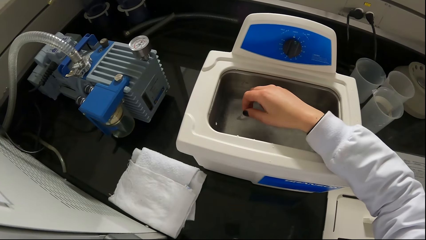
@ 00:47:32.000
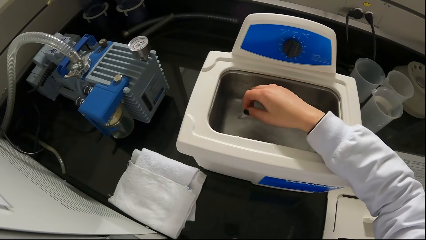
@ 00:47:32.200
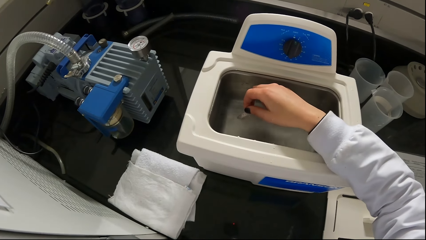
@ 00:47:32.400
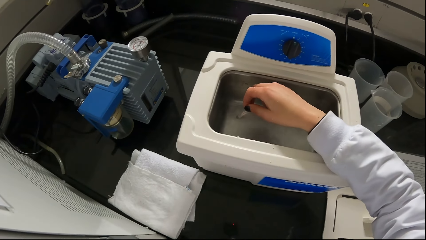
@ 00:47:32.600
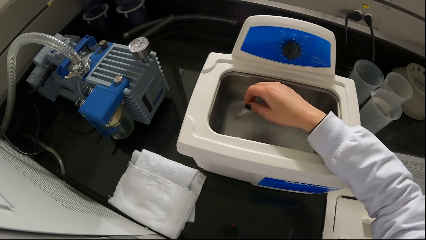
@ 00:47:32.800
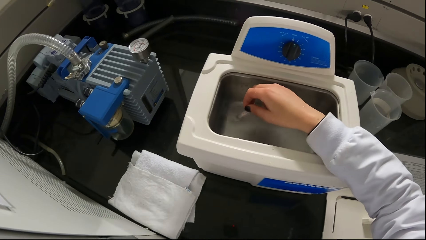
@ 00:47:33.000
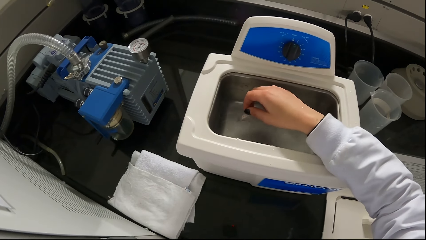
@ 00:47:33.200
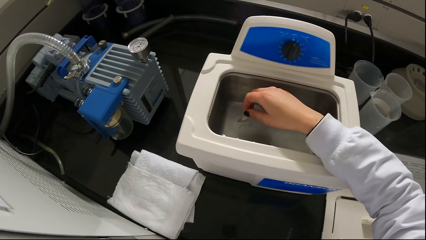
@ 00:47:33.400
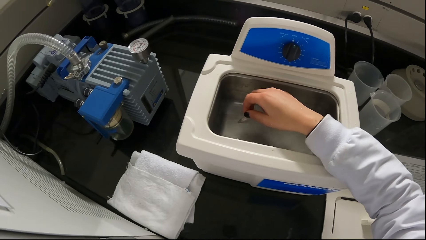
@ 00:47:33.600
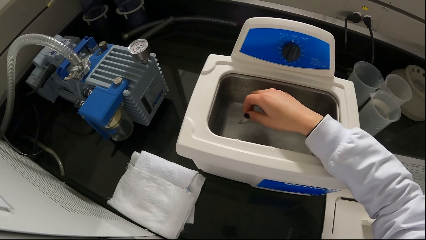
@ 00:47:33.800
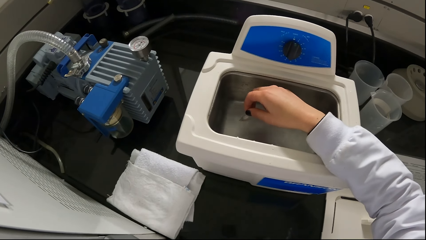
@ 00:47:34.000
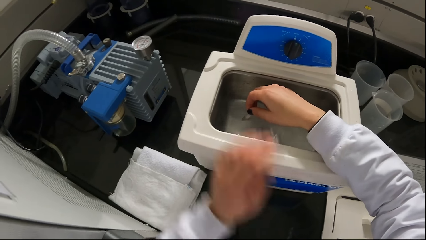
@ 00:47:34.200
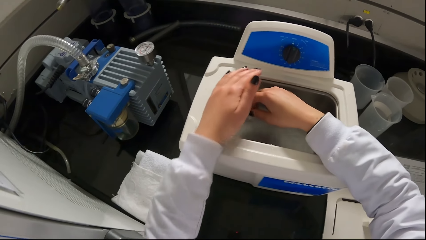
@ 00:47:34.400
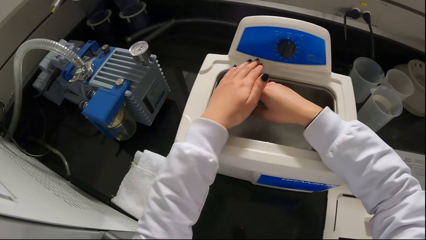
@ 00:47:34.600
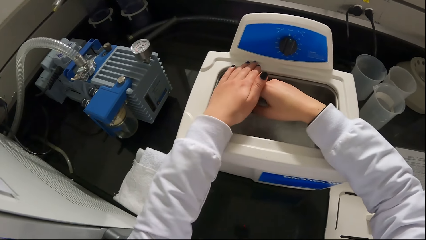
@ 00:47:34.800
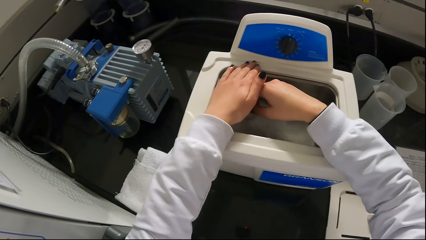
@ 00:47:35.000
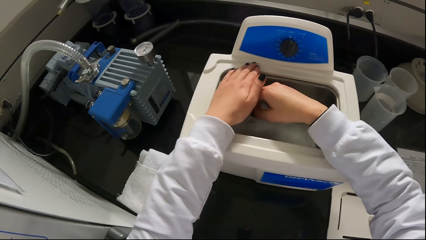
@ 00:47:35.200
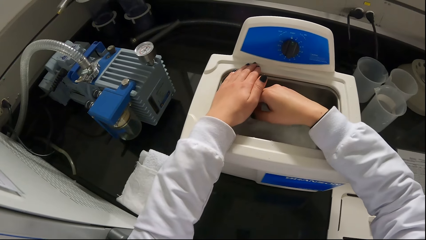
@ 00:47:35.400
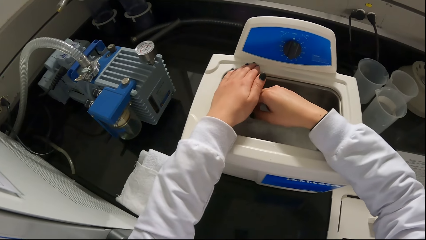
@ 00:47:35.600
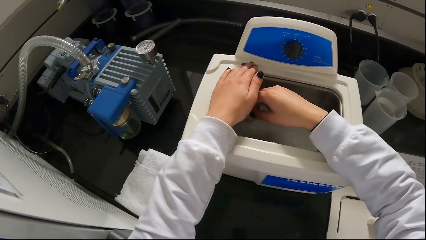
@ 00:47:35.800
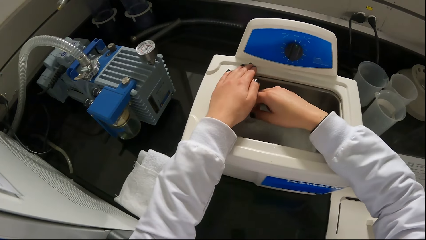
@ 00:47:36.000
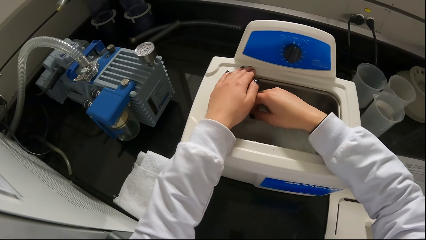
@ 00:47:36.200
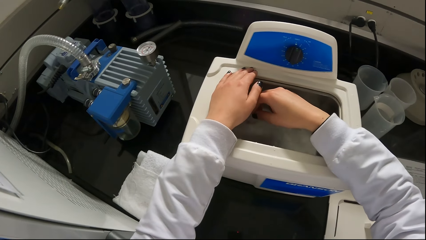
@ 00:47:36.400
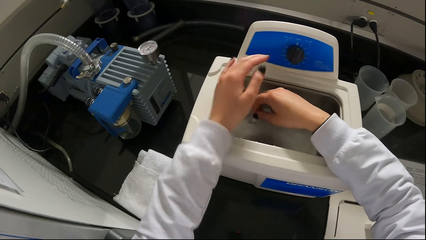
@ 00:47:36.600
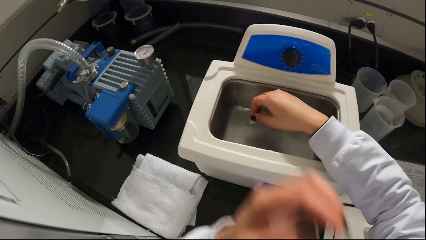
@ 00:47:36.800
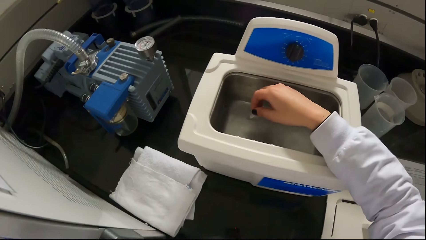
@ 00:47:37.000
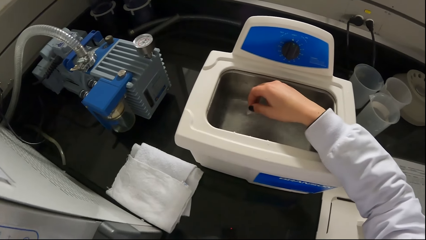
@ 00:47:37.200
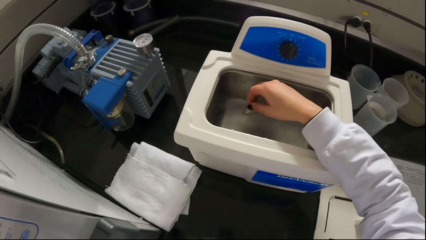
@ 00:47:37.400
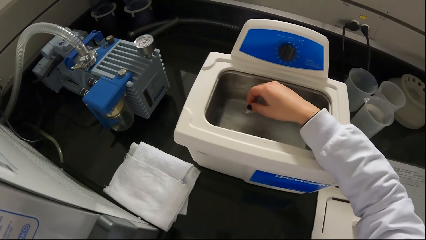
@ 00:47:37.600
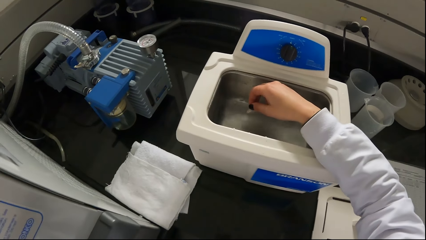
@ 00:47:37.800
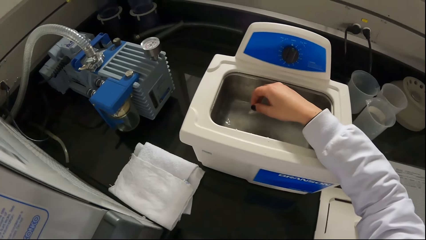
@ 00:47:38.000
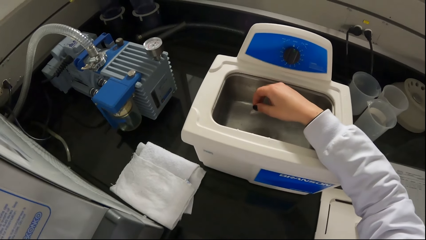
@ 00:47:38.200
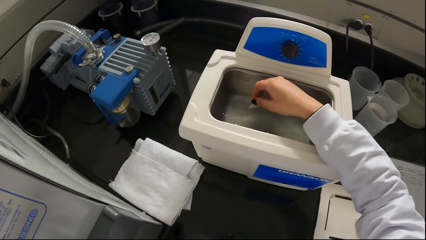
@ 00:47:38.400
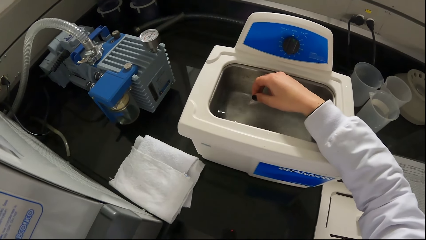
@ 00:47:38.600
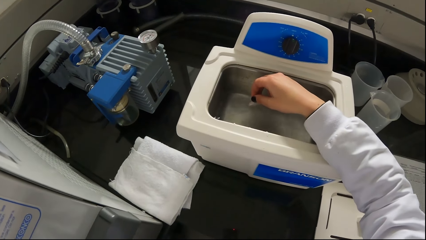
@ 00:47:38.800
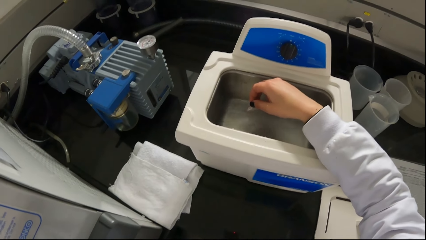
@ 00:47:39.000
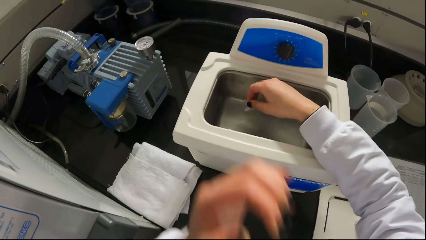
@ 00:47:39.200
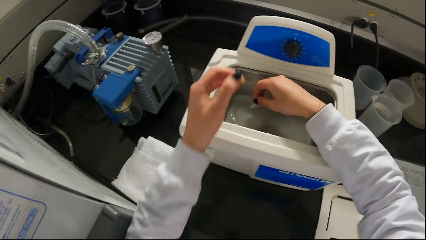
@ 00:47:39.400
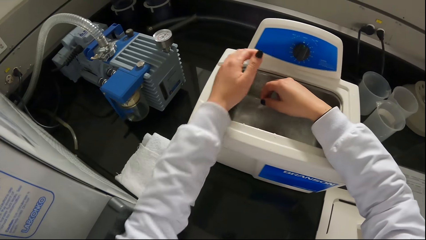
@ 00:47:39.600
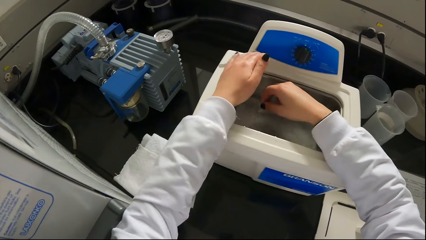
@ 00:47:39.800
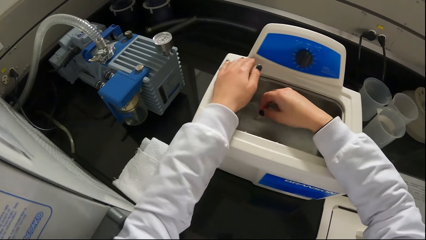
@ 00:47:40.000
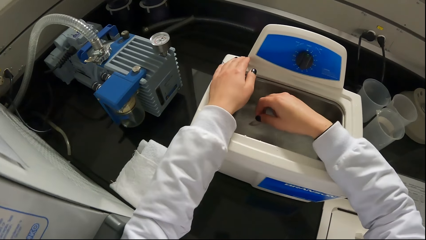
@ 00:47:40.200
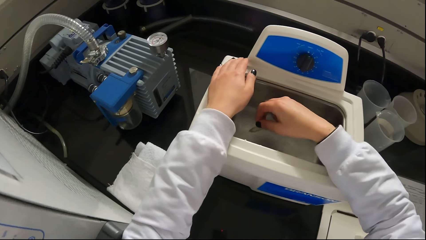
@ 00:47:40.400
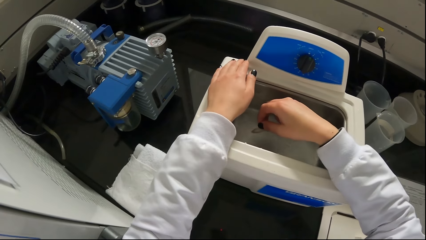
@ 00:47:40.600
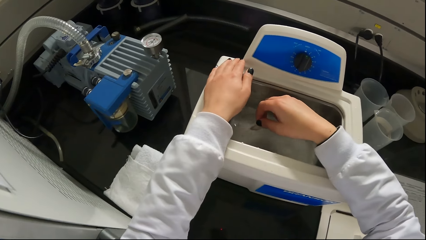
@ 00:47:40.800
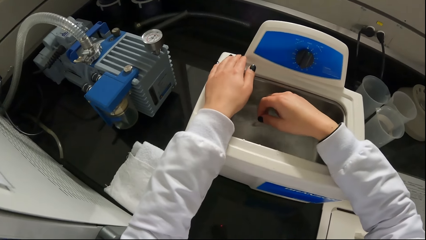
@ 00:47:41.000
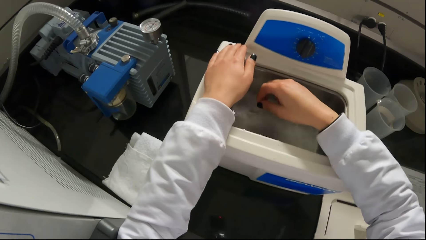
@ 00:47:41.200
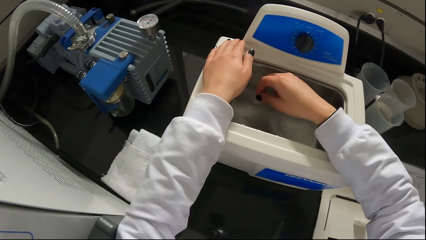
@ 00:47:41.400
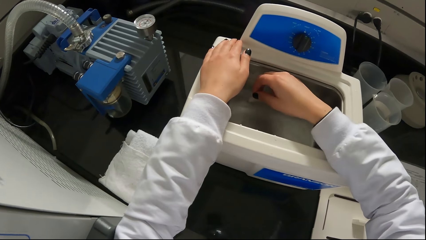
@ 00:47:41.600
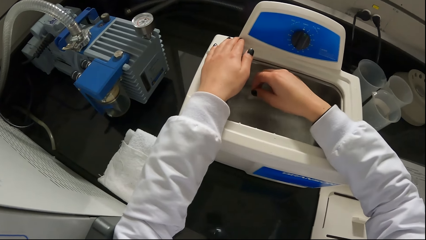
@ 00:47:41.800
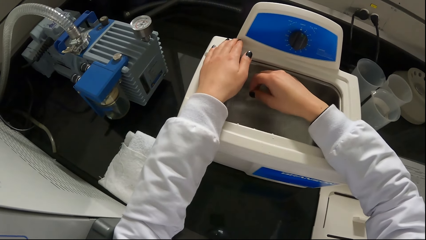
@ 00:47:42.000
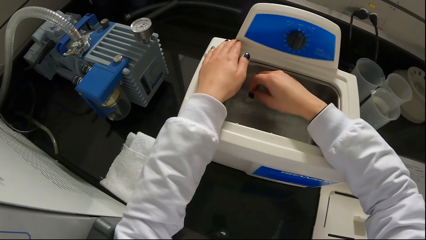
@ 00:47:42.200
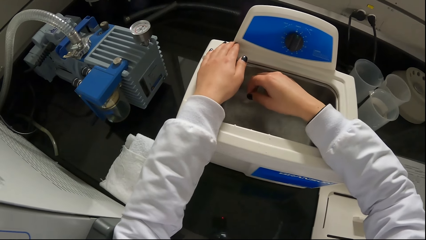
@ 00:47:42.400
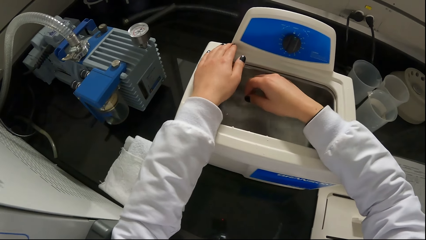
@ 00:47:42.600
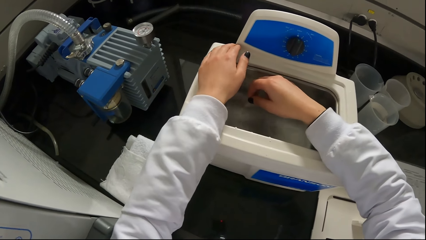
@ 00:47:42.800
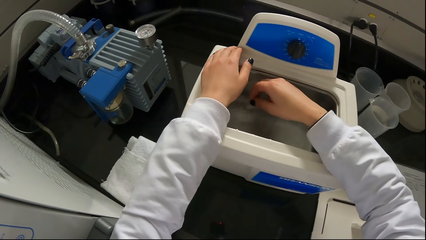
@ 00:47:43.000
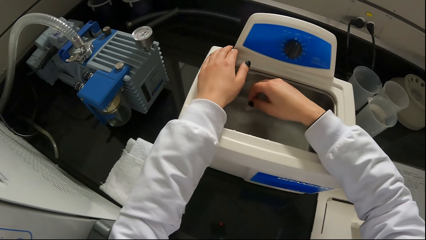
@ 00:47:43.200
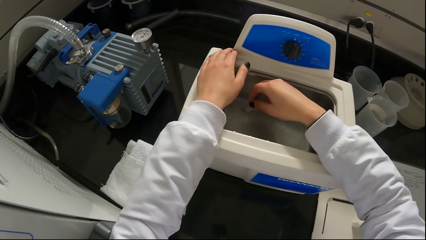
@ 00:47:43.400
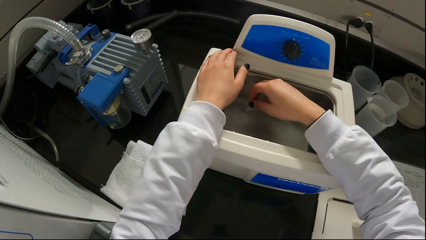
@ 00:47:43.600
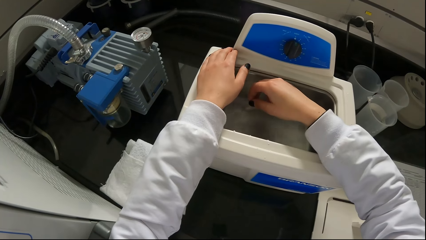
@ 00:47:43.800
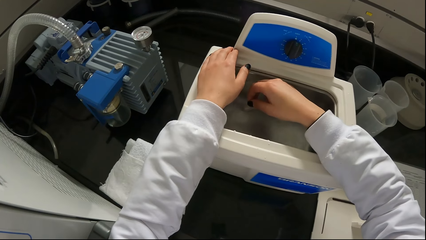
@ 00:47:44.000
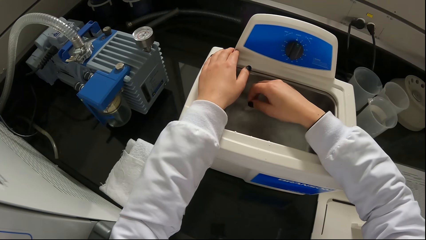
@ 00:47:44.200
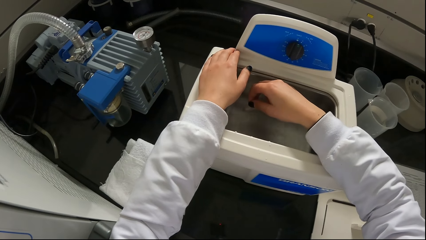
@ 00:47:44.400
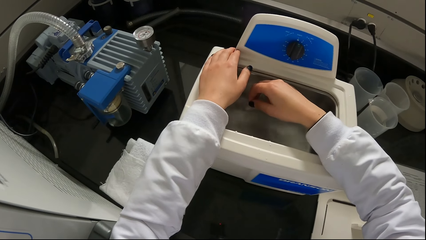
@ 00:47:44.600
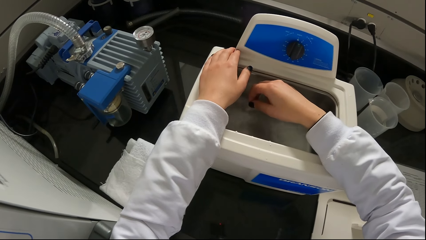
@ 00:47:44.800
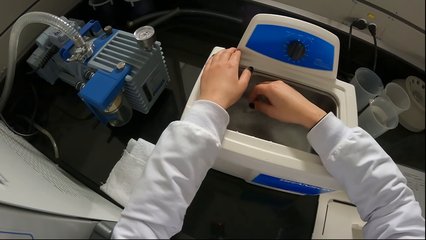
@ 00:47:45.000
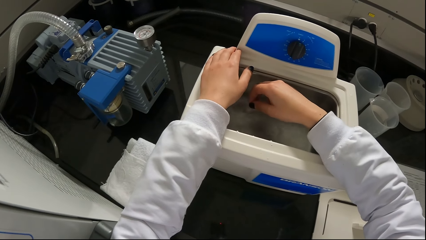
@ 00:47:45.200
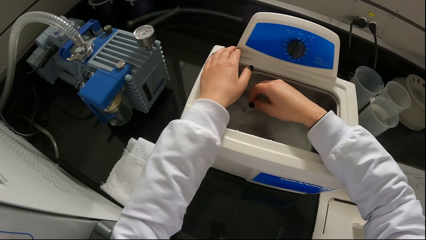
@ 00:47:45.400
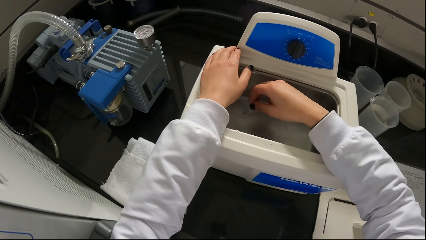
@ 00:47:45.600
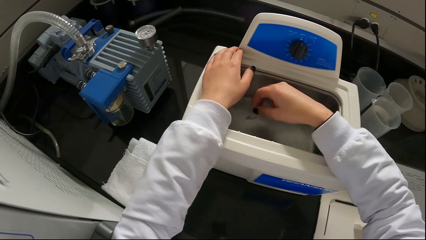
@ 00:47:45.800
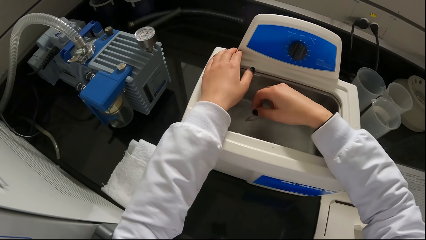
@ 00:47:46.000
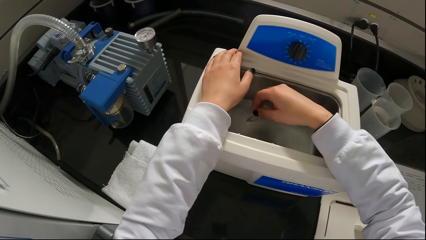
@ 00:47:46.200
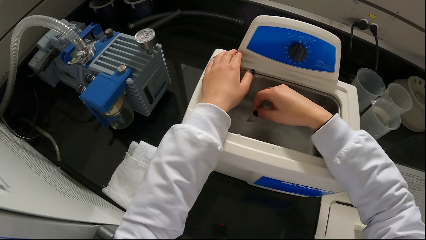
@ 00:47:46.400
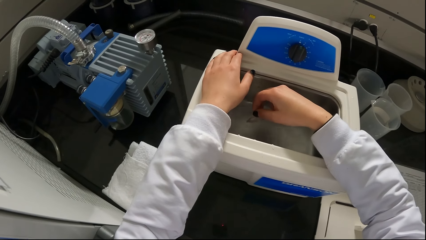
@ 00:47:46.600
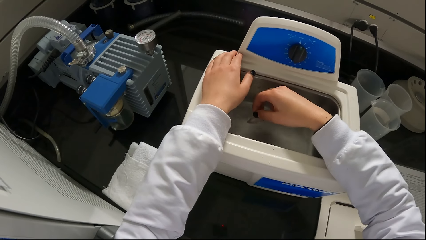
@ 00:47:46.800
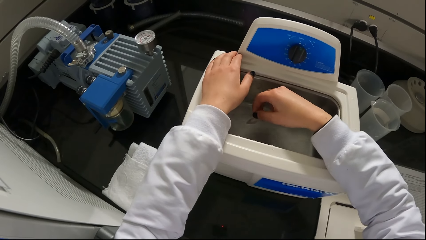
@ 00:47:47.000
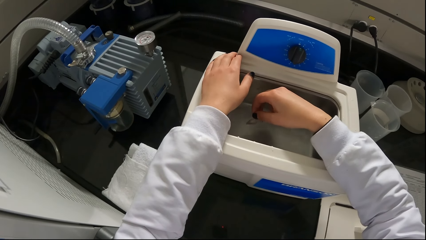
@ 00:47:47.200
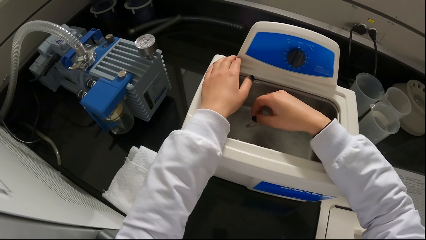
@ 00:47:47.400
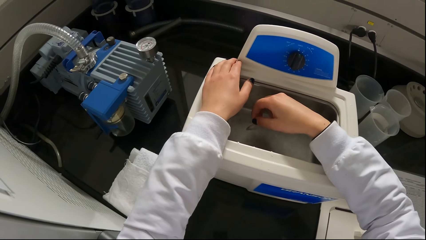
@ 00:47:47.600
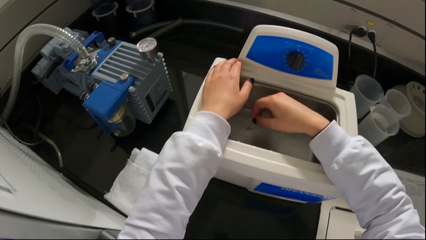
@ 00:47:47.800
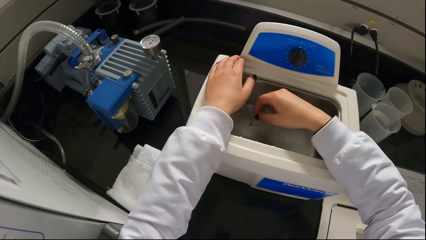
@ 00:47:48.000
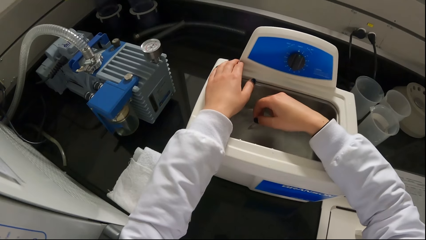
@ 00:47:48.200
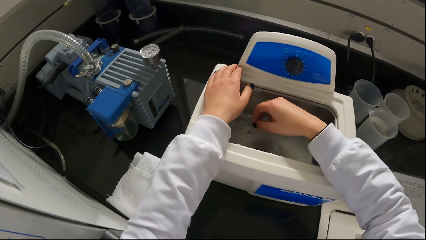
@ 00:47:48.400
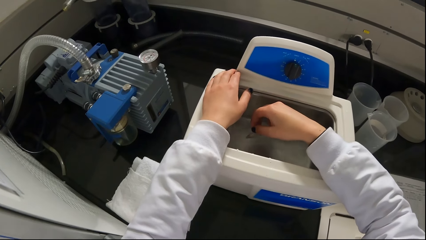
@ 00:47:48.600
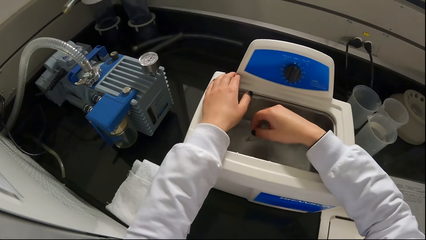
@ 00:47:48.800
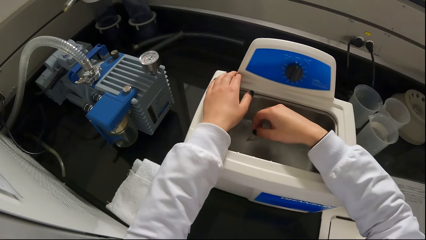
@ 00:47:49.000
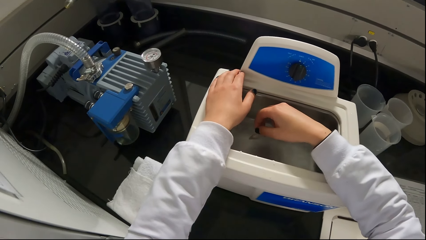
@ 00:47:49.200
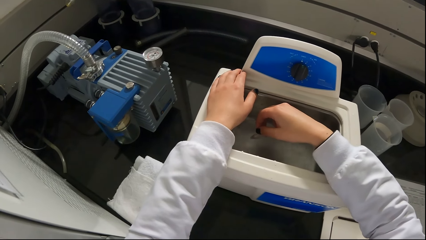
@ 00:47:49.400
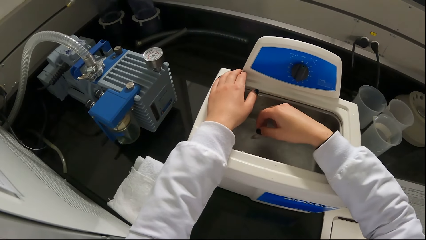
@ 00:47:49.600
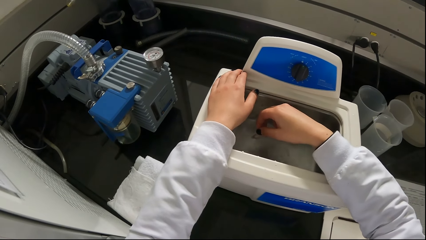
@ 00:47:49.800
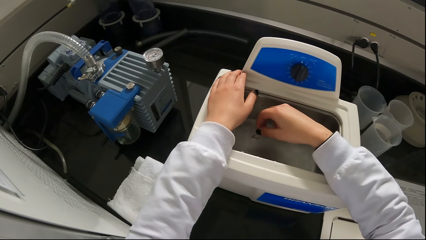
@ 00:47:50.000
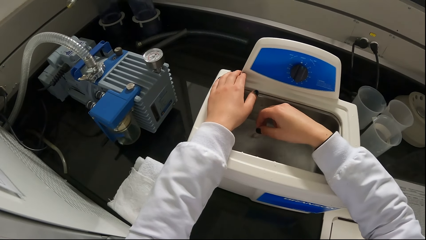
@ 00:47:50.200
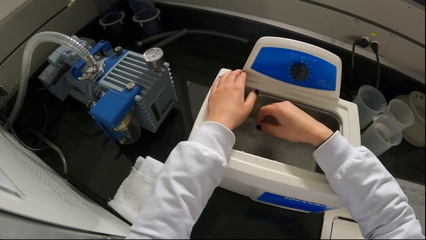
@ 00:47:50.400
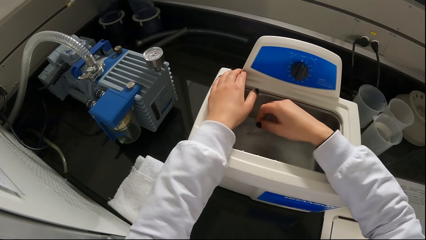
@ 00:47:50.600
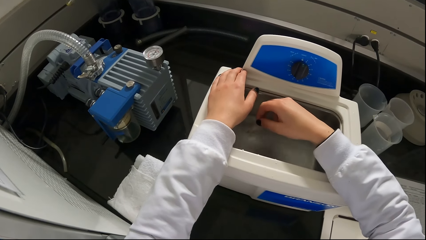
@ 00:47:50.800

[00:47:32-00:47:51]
The camera wearer places her left hand on the syringe sterilizer on the countertop. She does so again. She holds a laboratory water bath machine. She dips a test tube in the laboratory water bath machine.
